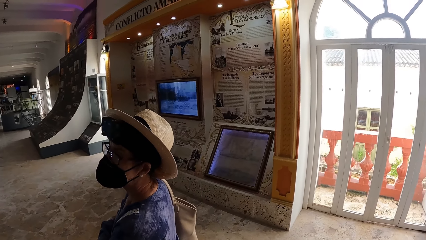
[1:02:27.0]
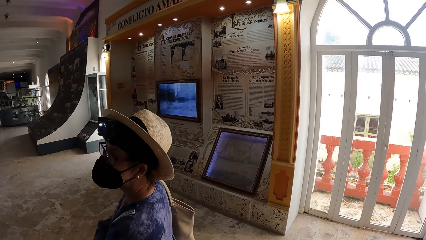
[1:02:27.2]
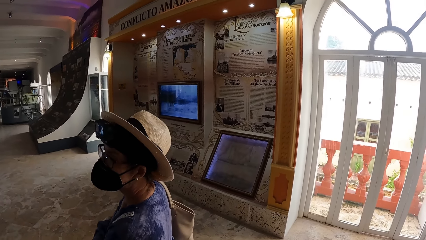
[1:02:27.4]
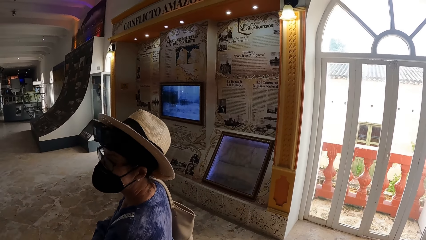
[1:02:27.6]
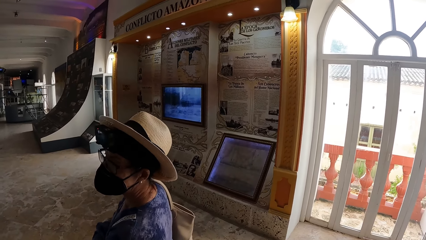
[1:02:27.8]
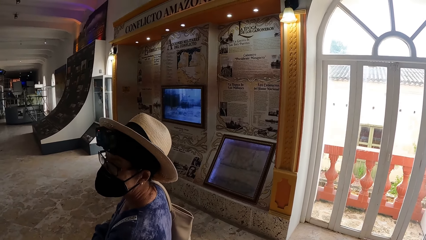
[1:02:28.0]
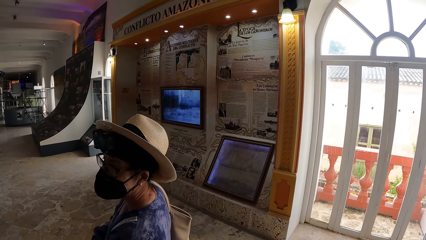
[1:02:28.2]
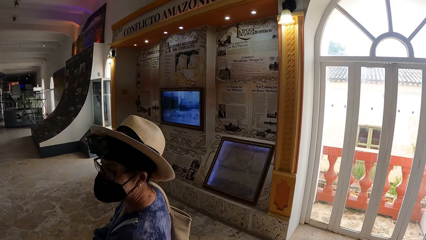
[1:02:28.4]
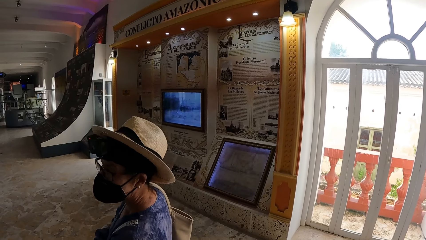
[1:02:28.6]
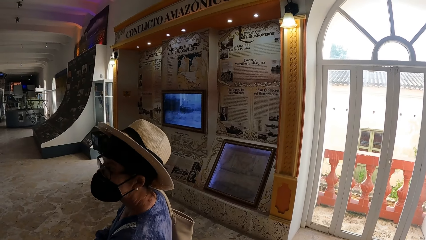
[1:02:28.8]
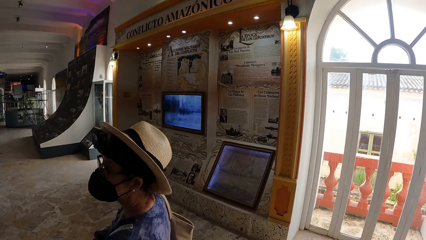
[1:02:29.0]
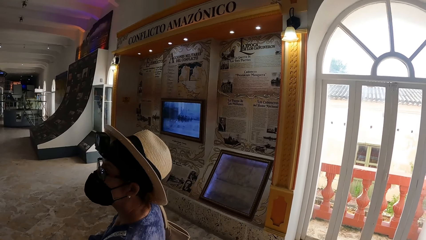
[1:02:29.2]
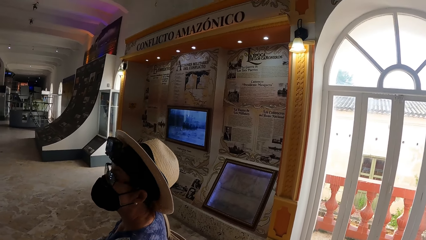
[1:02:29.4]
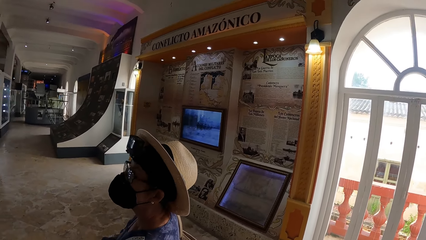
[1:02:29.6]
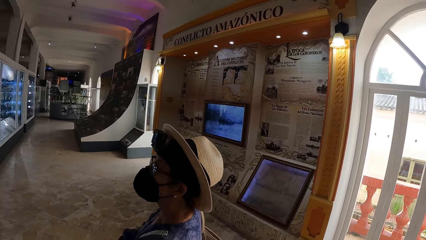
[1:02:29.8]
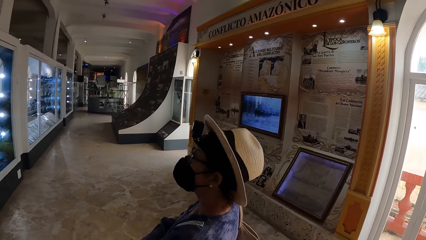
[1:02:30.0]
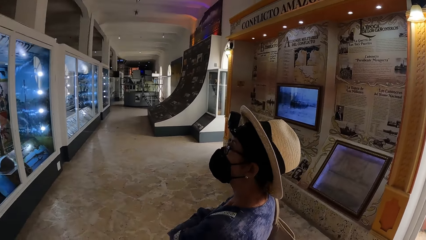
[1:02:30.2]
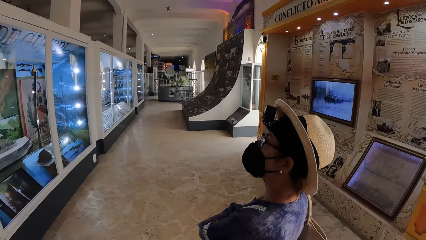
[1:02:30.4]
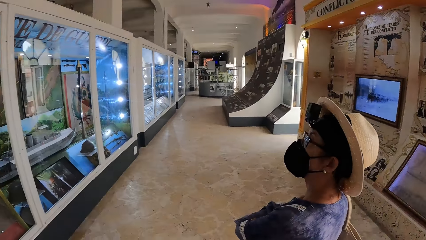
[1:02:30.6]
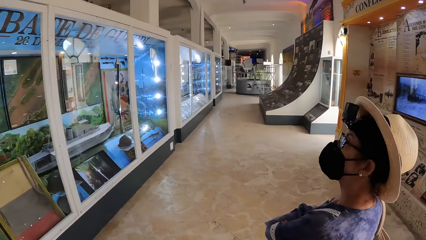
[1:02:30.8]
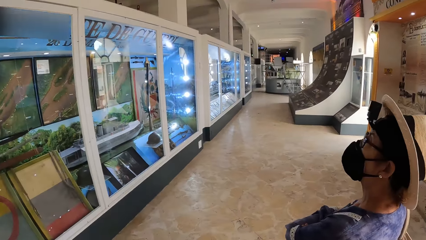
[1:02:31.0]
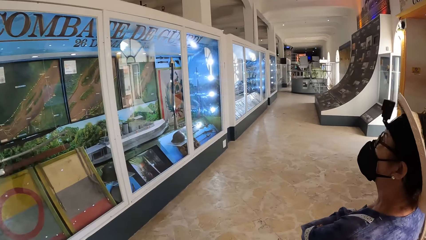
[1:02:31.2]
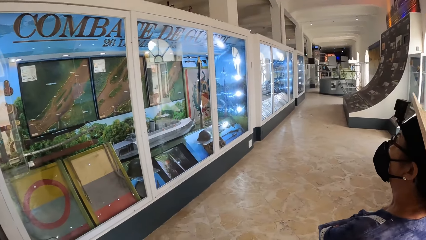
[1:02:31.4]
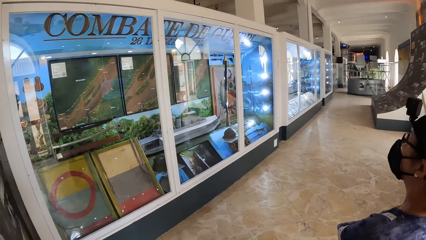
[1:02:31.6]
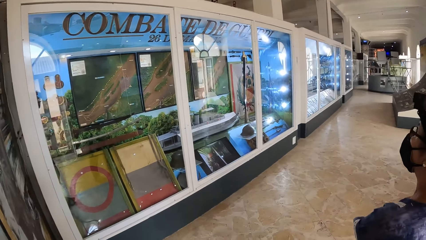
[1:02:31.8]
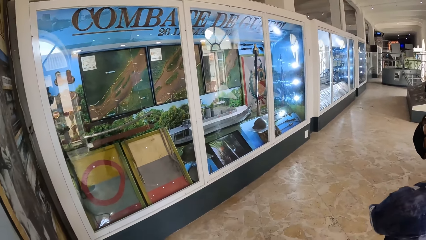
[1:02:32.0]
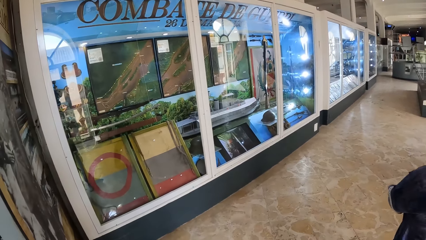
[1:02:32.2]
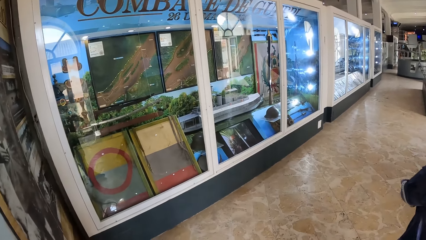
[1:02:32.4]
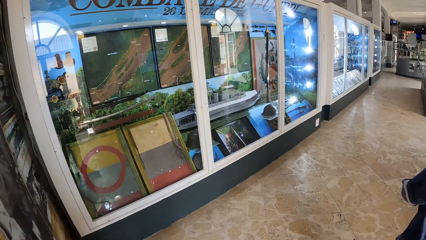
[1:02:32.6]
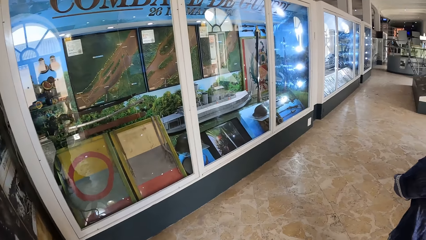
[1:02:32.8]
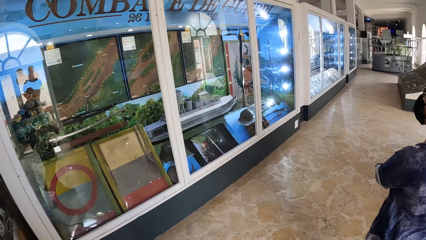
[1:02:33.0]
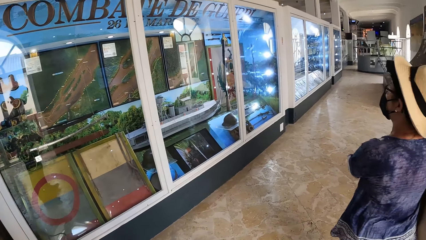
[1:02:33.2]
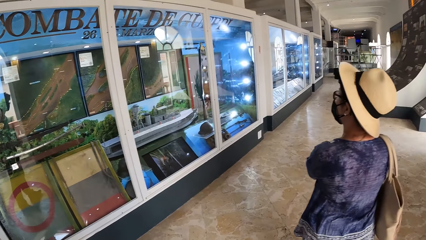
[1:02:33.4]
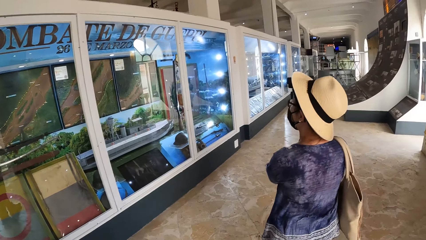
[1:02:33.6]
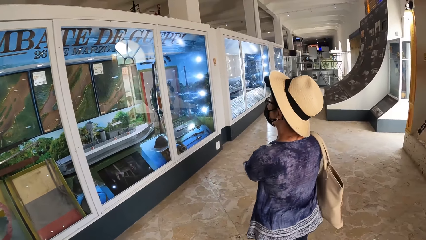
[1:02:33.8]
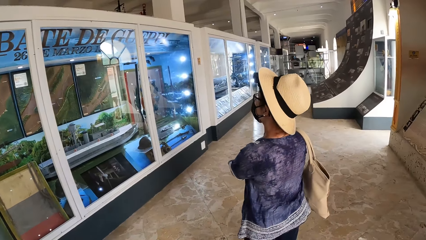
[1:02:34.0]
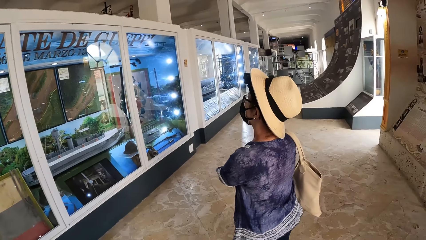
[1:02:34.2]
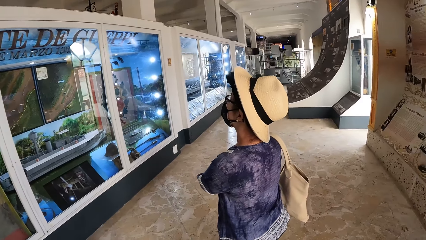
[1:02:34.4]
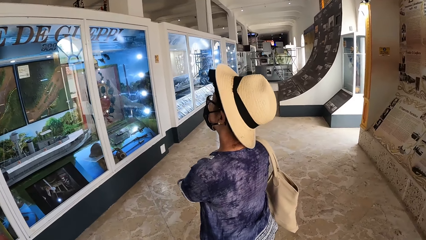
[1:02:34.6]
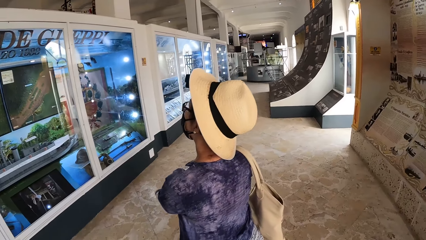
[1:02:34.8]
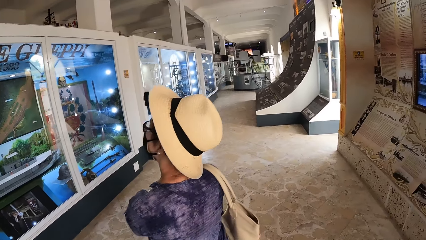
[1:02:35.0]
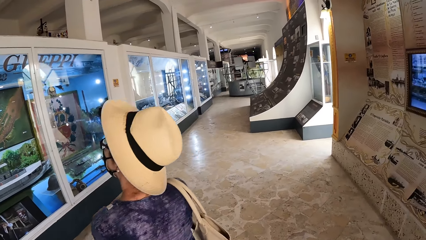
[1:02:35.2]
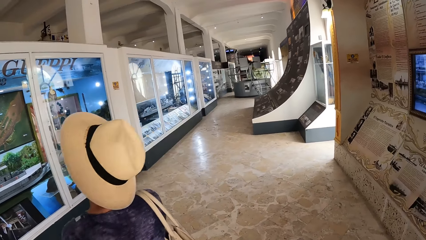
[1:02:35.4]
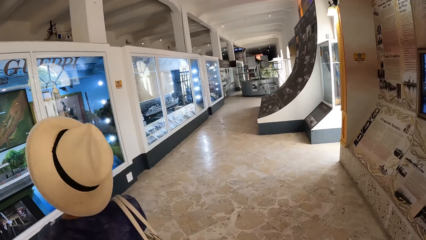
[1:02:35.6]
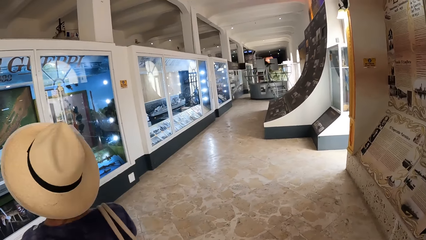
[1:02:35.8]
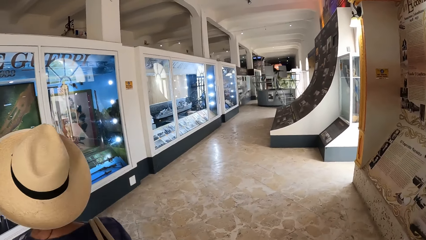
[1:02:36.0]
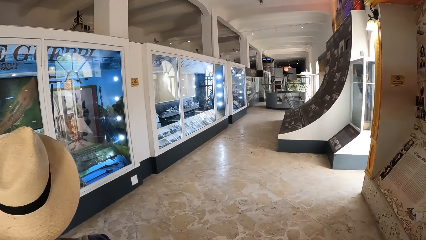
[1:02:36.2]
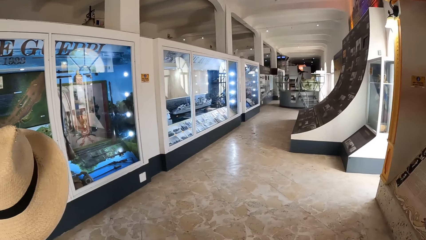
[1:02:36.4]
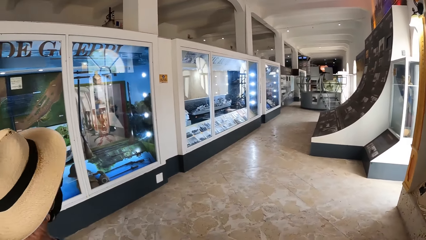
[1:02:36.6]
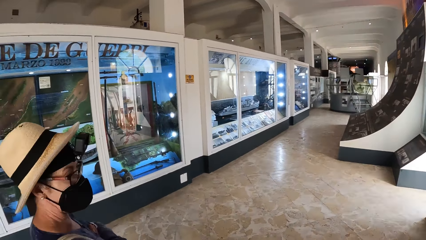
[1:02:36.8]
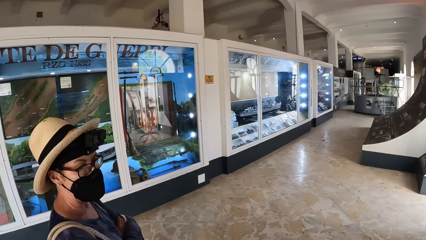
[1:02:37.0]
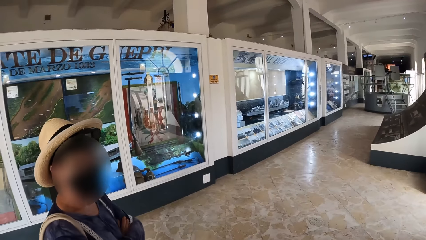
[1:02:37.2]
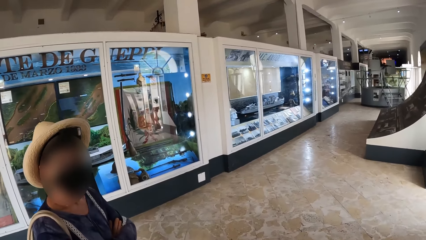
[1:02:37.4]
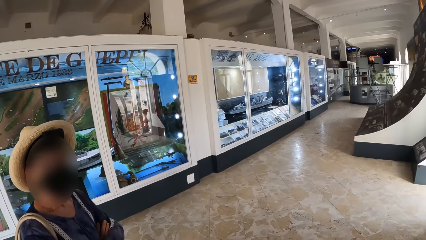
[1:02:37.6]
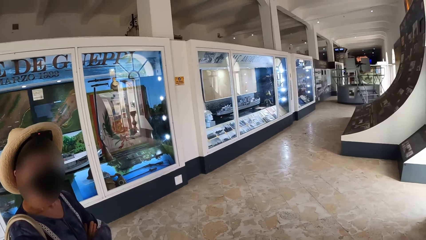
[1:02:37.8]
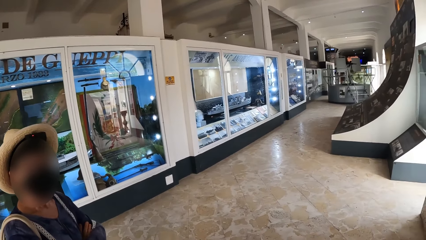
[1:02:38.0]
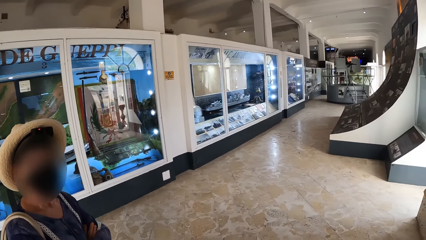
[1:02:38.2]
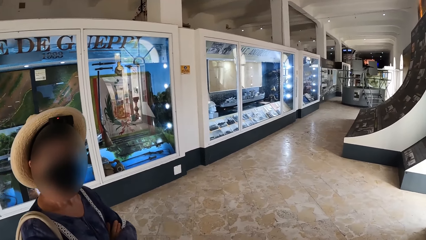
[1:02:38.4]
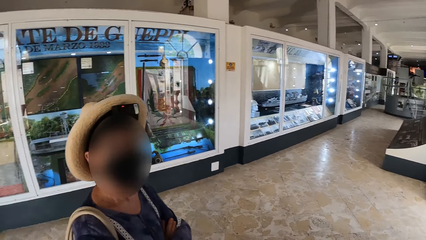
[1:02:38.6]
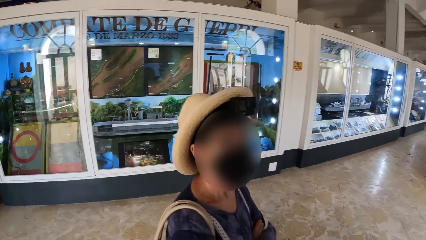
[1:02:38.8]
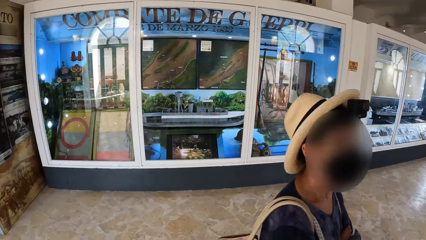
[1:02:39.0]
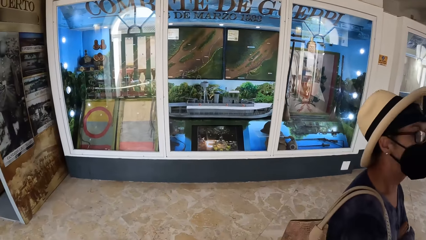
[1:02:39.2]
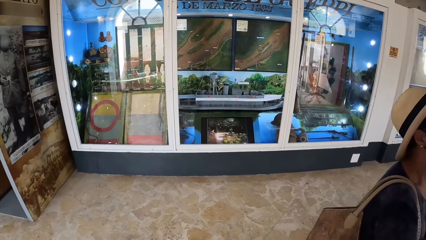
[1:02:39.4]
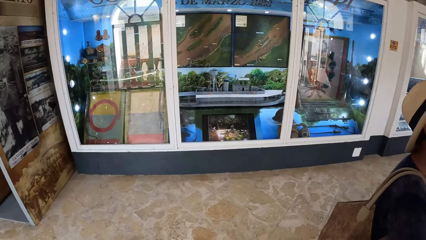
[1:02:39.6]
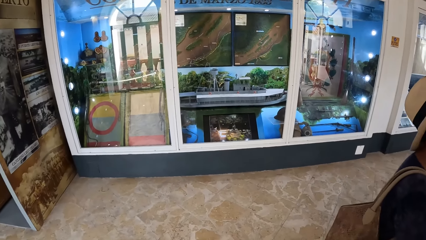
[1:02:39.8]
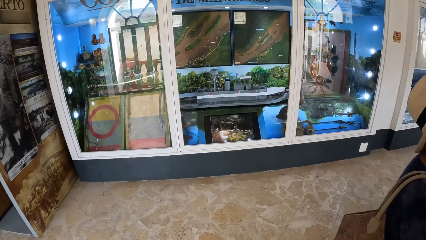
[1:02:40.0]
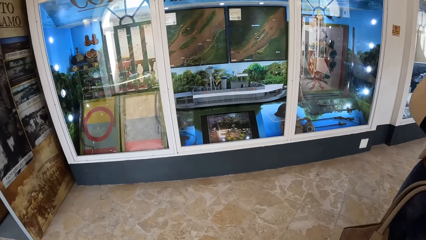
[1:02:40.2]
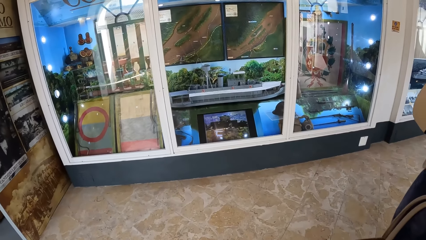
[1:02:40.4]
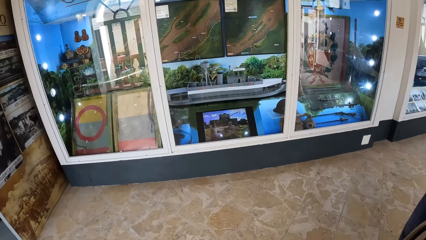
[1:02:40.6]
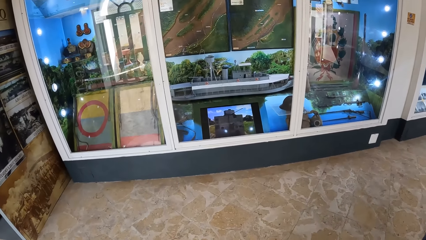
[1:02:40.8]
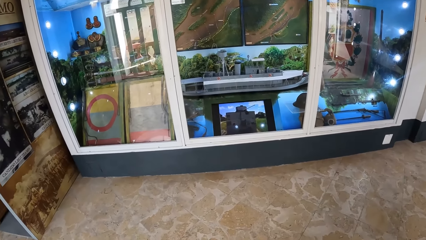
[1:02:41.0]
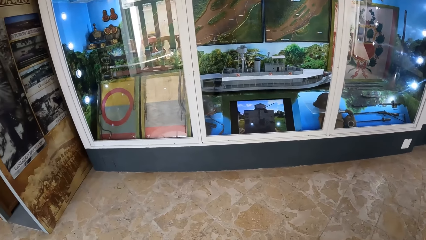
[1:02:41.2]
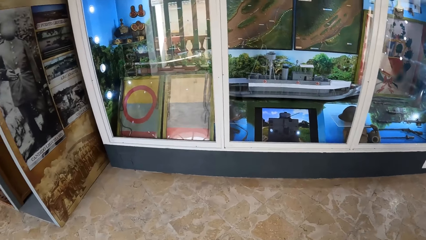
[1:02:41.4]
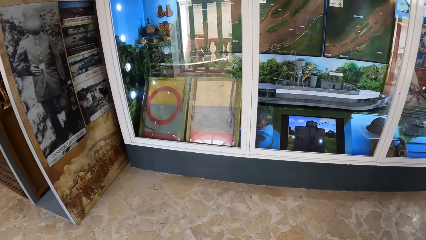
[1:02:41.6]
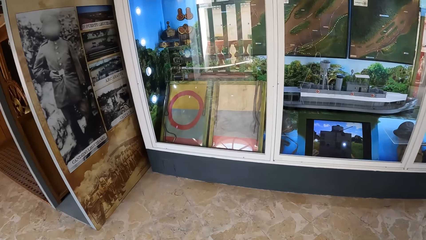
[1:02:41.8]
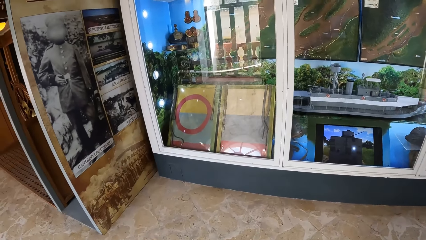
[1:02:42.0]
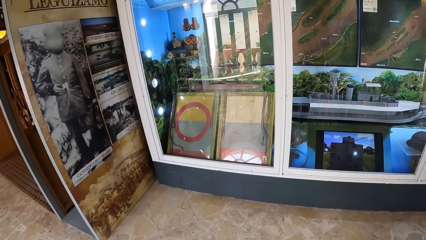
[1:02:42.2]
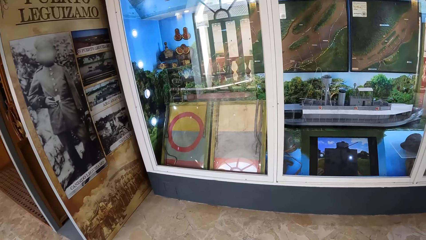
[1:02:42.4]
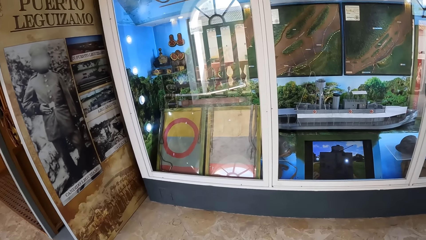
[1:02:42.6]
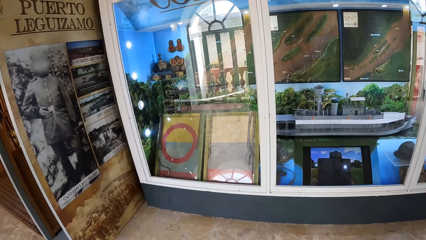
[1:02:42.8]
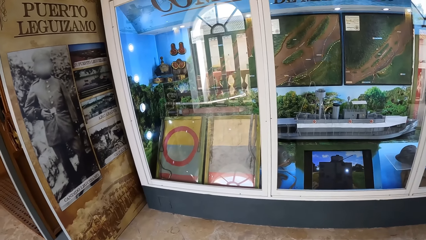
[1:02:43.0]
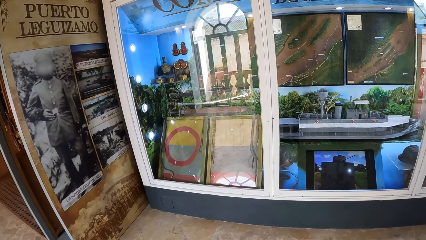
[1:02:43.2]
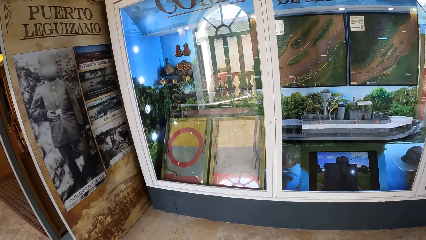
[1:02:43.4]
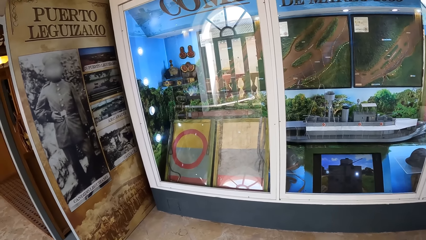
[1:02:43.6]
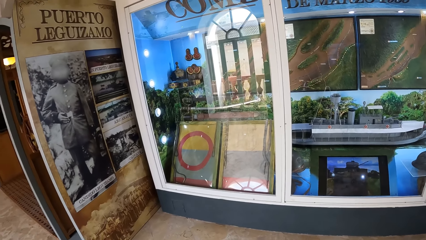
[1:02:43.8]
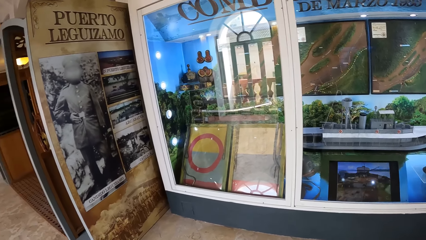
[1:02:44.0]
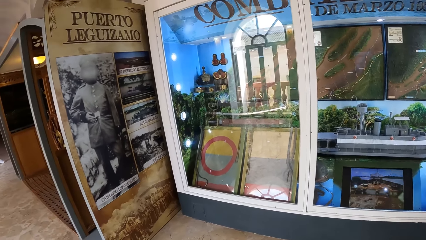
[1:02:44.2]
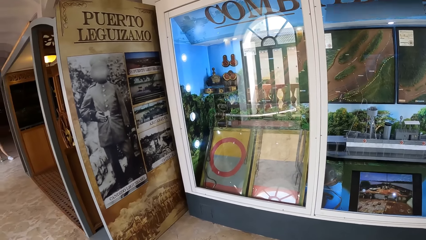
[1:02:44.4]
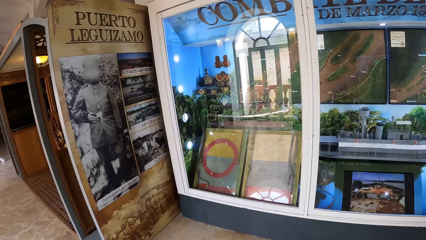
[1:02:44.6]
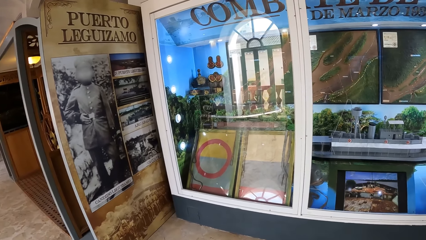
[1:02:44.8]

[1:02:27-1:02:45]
The camera wearer looks at the artefact.
